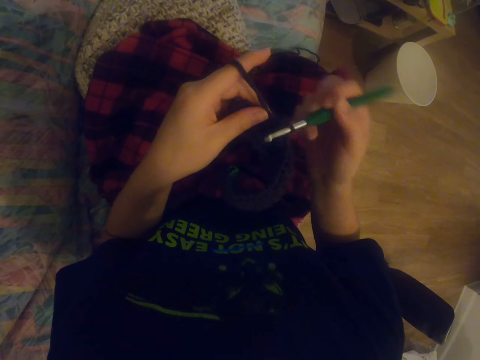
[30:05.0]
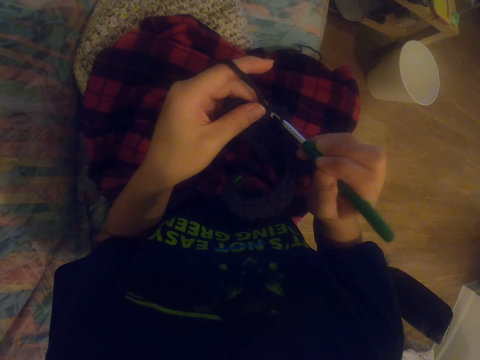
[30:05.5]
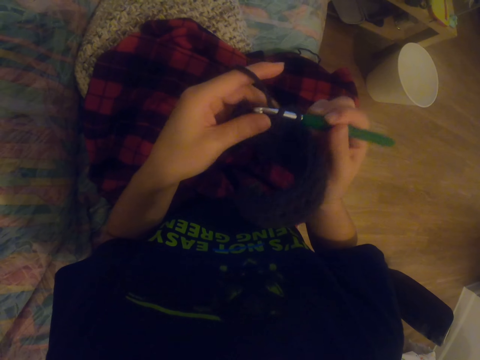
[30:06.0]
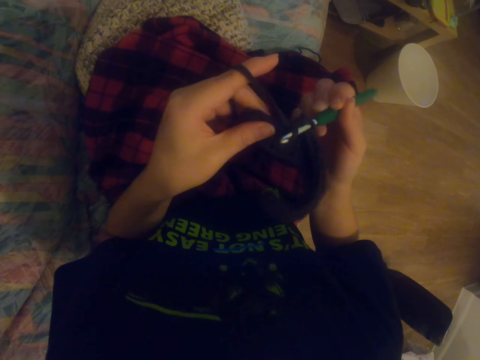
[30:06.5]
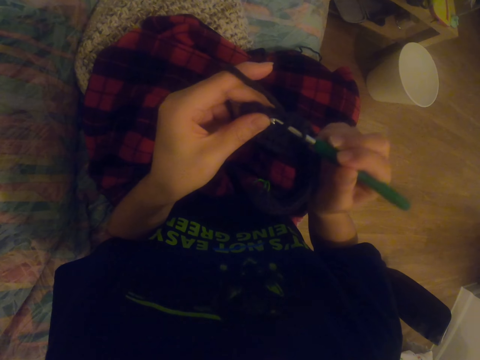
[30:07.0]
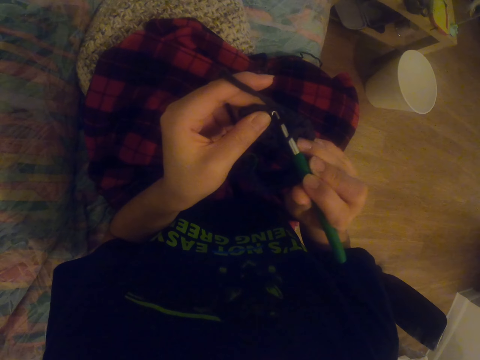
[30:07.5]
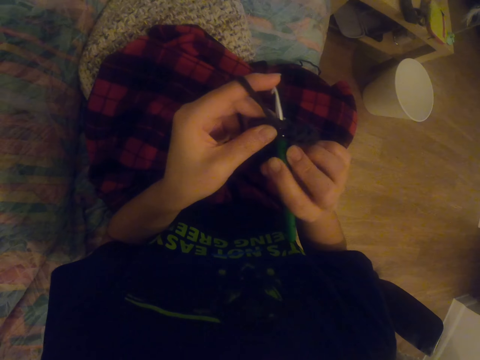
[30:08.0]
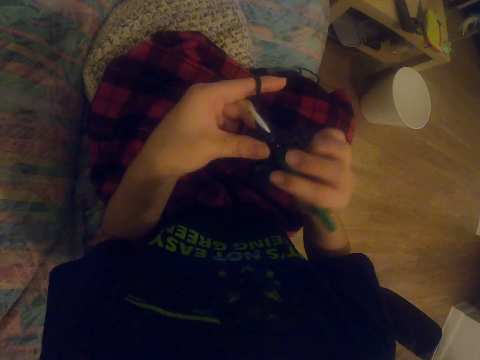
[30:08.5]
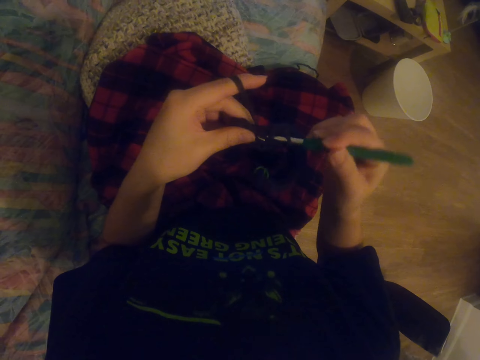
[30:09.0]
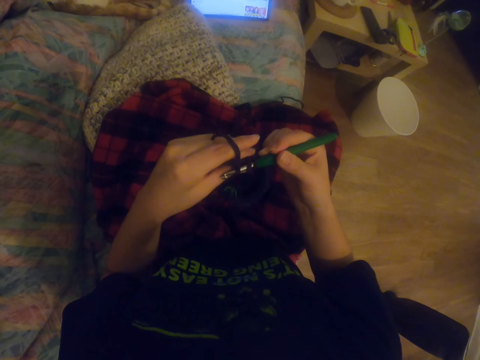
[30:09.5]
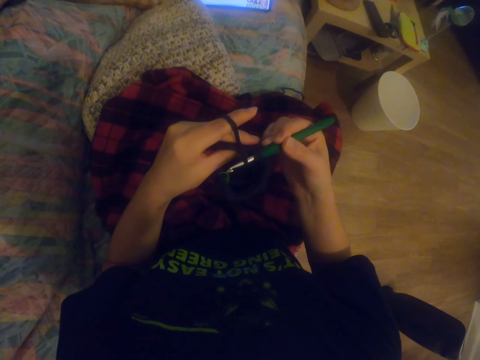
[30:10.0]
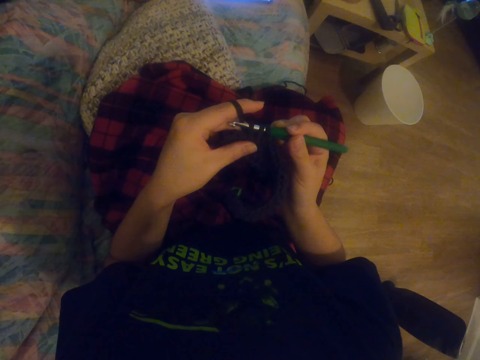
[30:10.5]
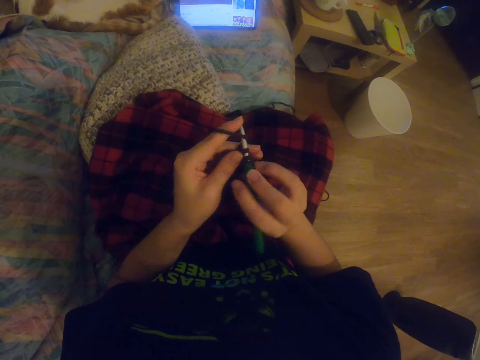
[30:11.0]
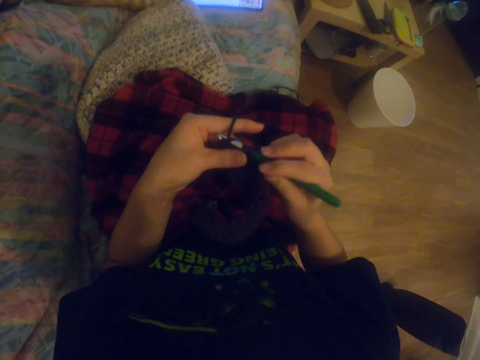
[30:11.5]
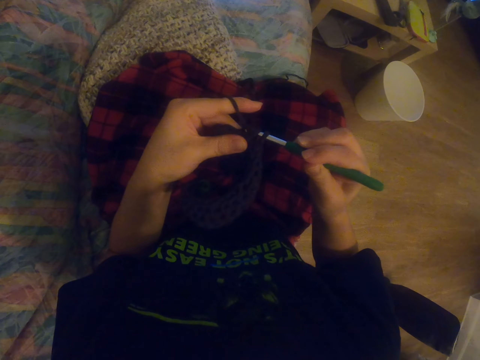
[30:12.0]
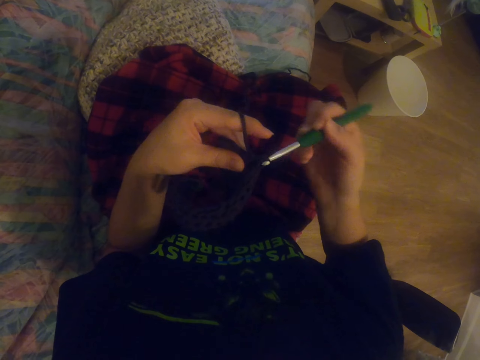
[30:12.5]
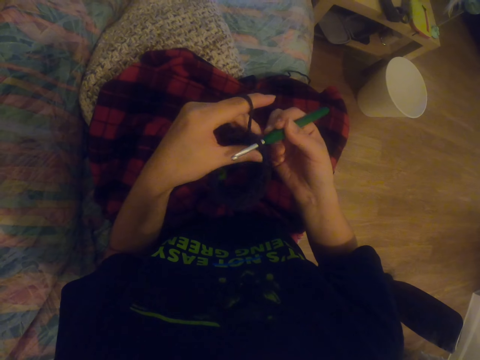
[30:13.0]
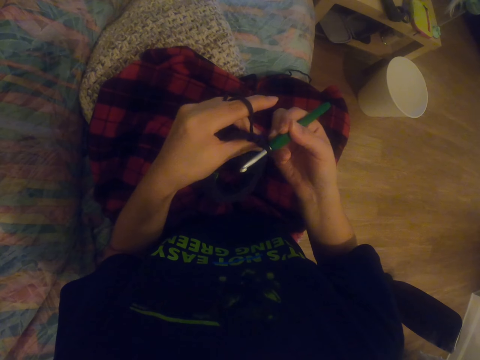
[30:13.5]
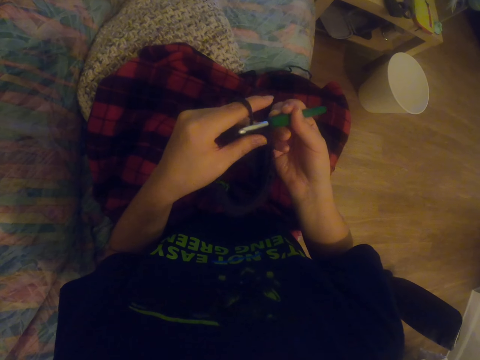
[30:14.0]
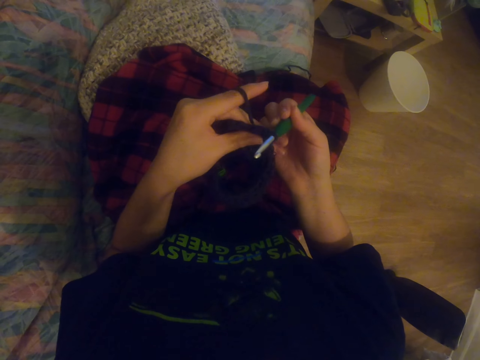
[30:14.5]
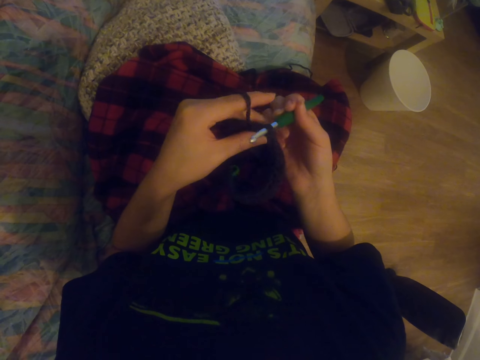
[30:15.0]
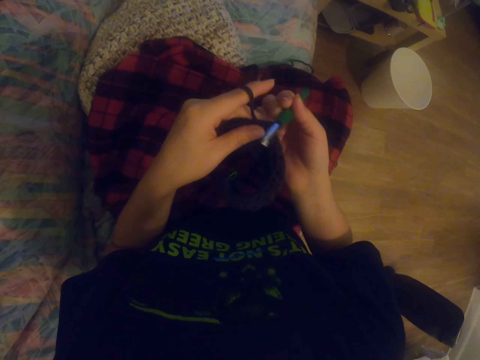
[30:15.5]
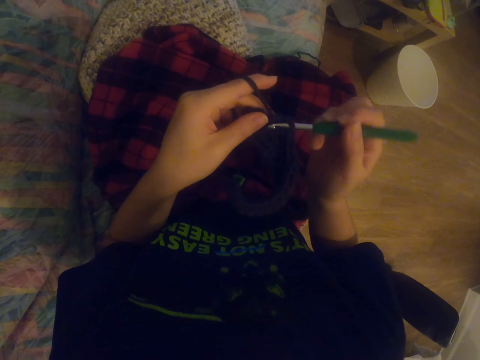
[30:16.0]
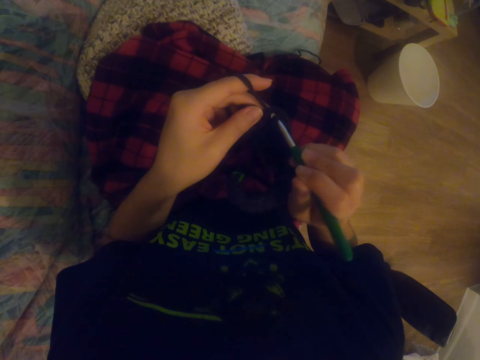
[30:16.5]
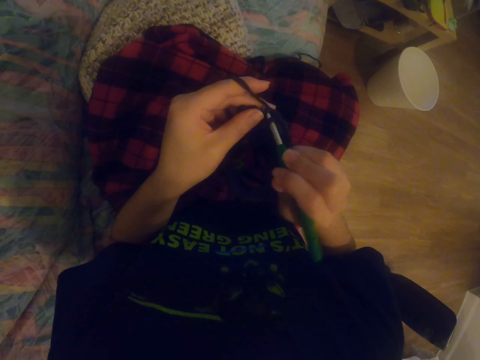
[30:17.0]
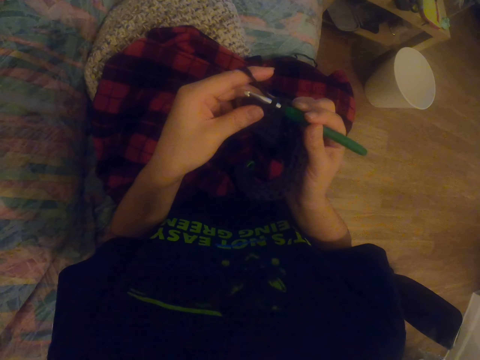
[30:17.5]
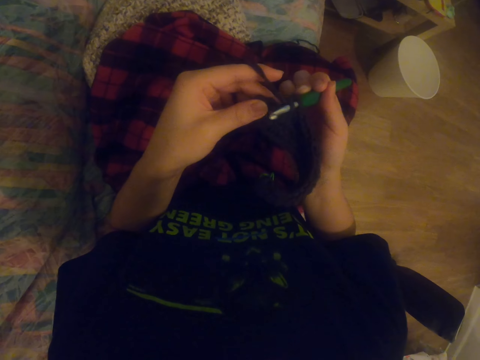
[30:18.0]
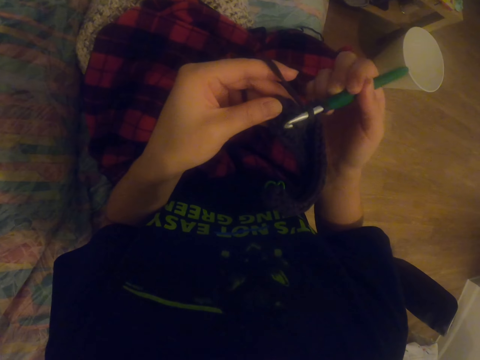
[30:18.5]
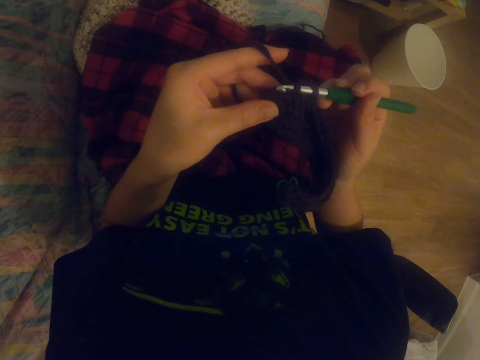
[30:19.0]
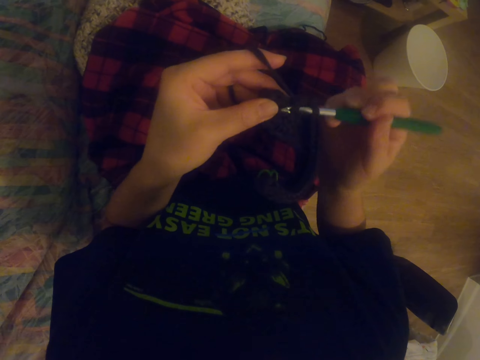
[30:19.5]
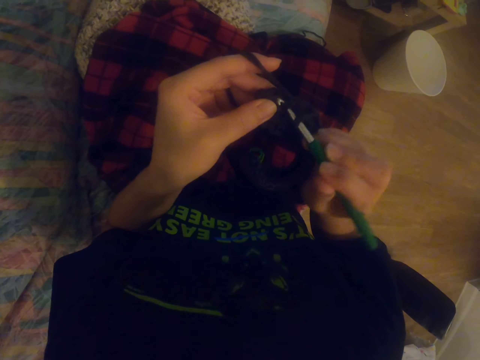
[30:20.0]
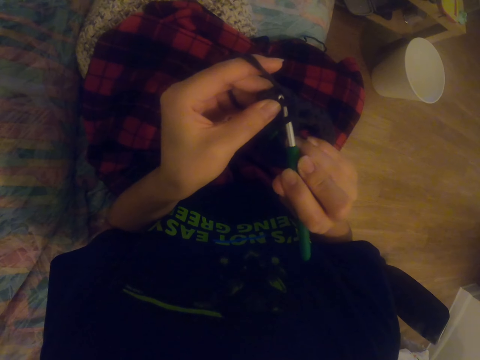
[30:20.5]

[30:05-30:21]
The camera wearer knits a sock with the knitting needle. They stare at the tablet. They knit the sock with the knitting needle. They knit the sock with the knitting needle again.

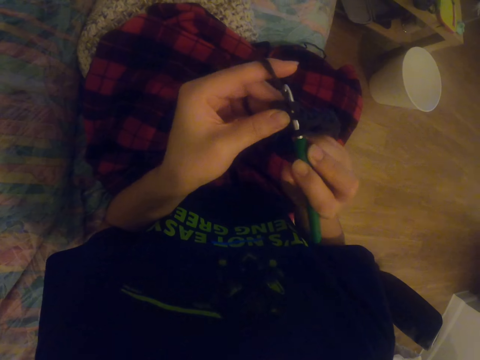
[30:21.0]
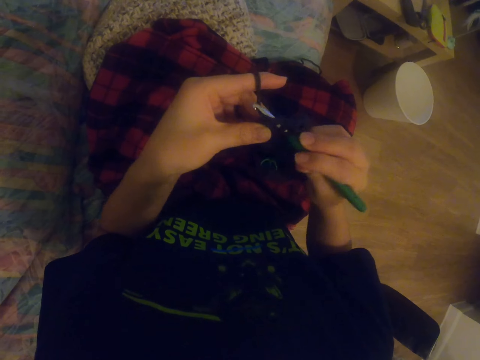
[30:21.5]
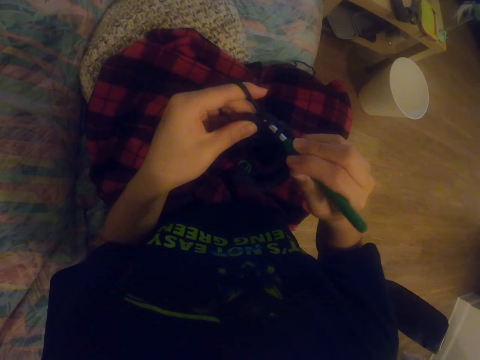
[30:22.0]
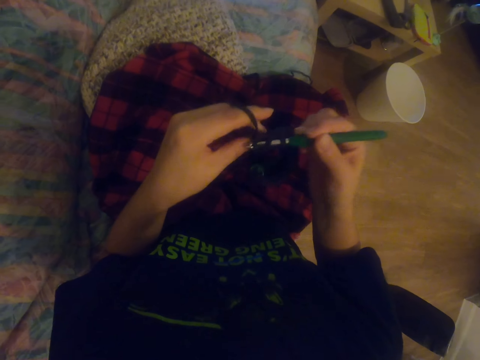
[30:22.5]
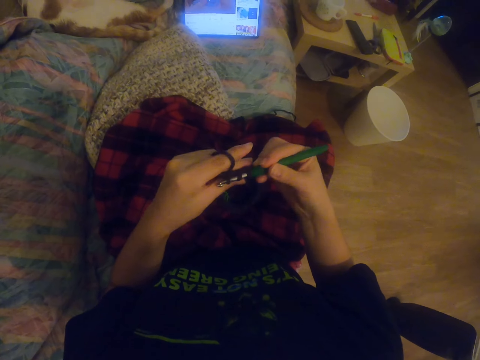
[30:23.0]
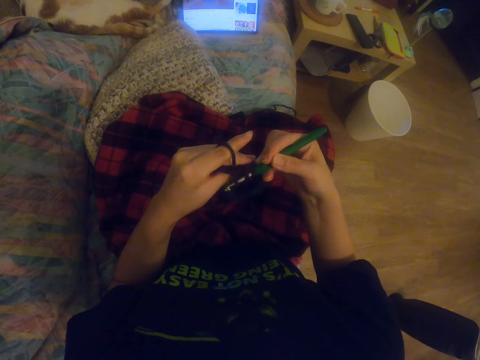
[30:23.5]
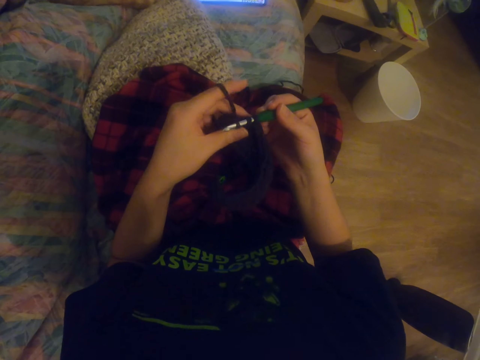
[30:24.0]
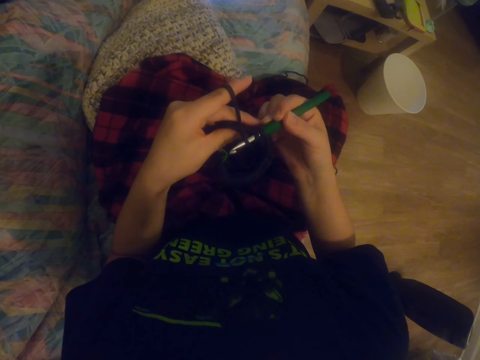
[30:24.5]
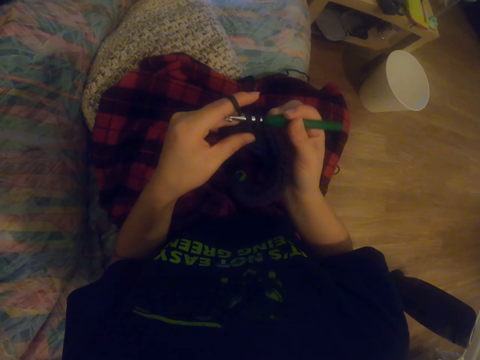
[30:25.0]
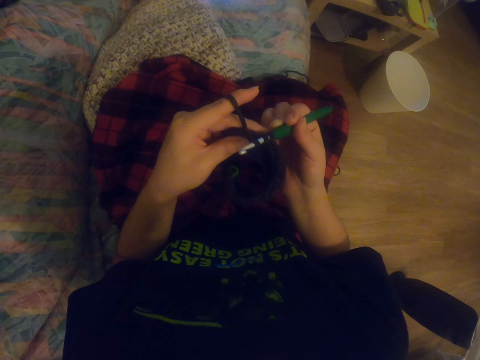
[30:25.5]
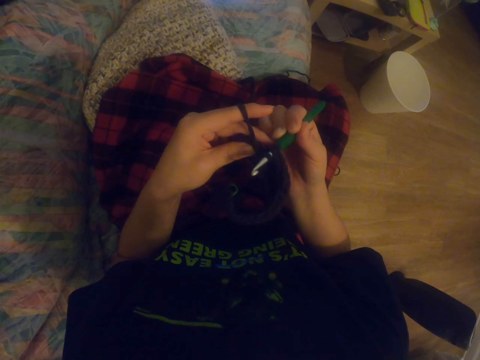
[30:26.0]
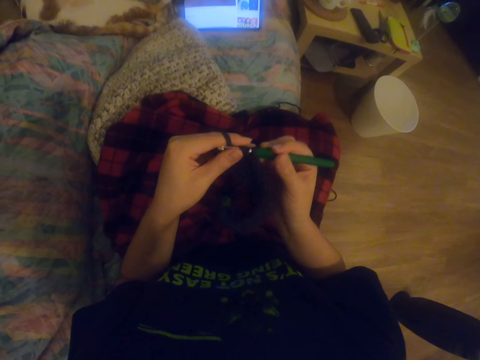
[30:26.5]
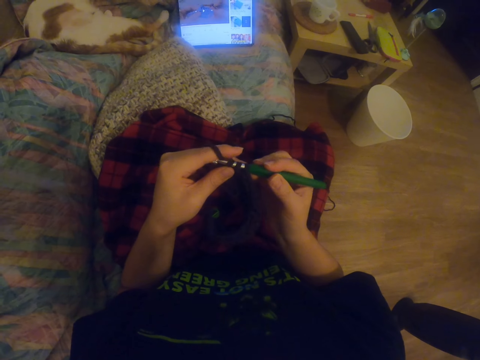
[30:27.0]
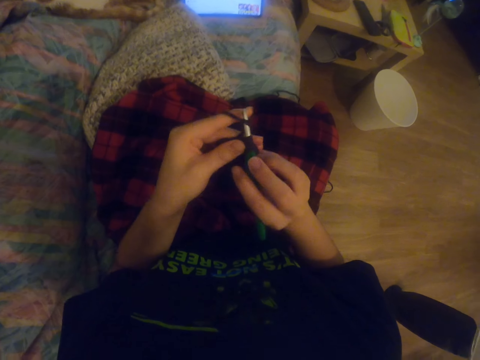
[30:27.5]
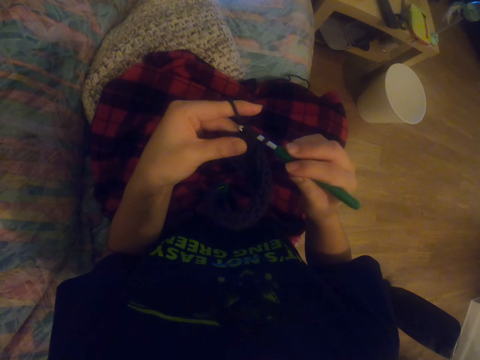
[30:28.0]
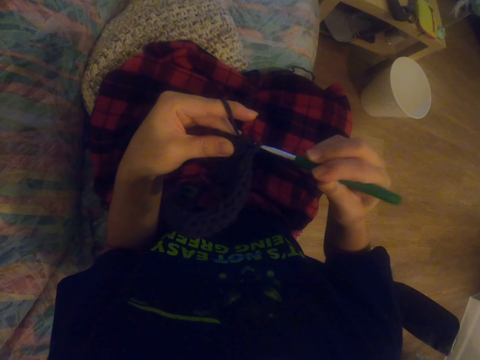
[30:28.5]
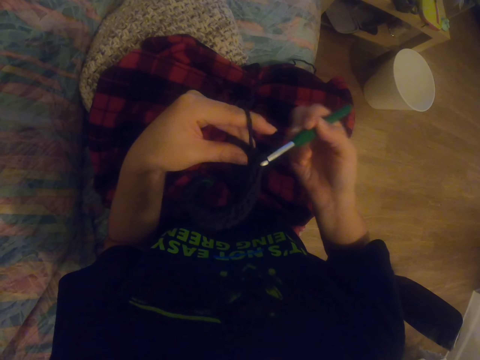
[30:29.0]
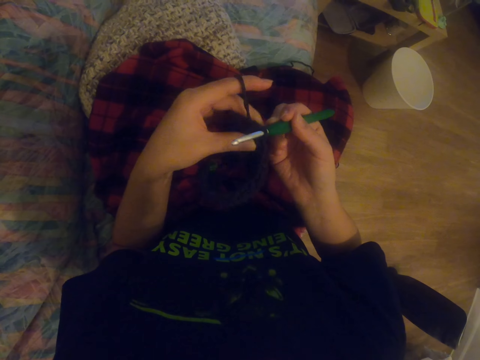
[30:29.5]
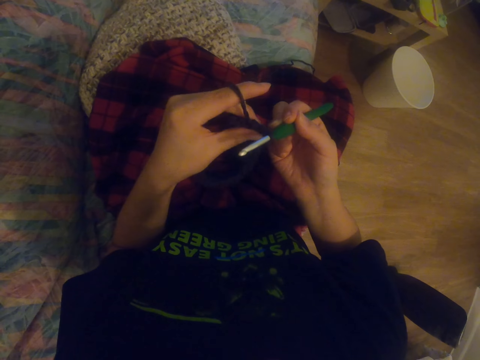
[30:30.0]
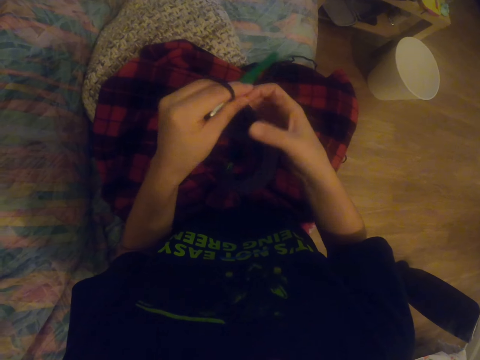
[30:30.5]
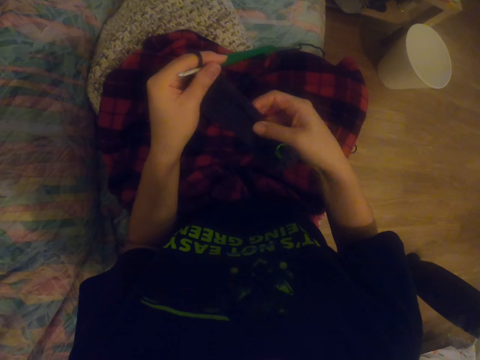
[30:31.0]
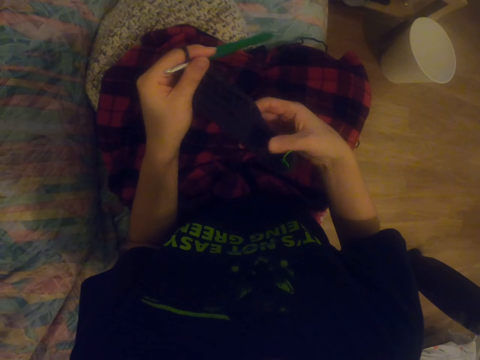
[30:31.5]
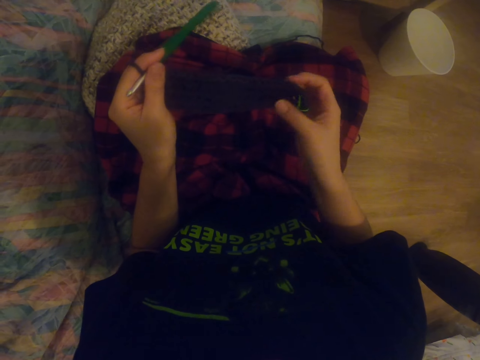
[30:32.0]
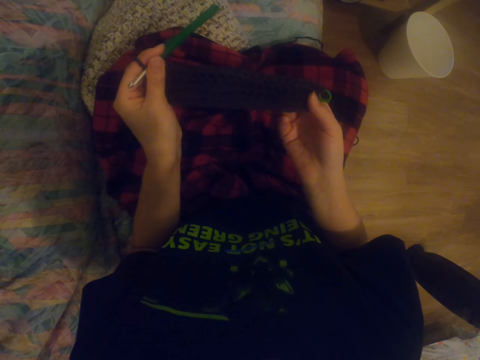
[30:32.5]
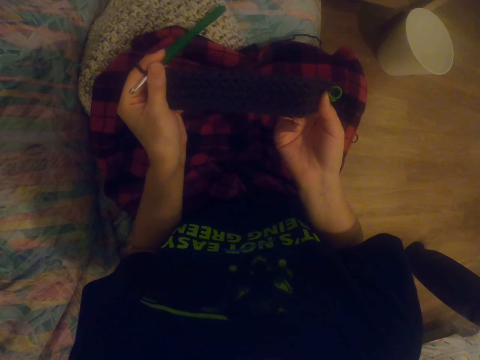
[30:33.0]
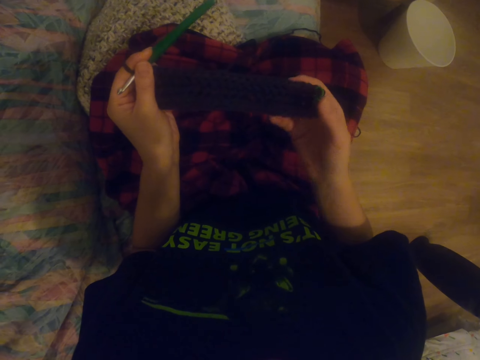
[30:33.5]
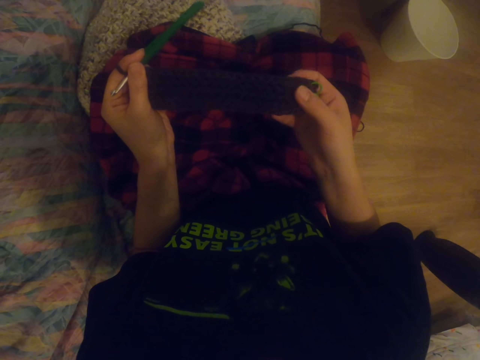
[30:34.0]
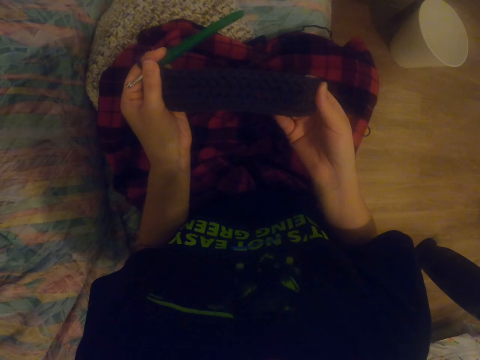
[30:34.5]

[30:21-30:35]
The camera wearer looks around. They stare at the tablet. They knit a sock with the knitting needle. They knit the sock with the knitting needle again. They stretch the fabric. They straighten the sock.
